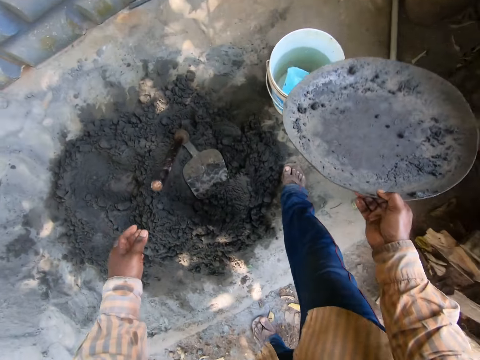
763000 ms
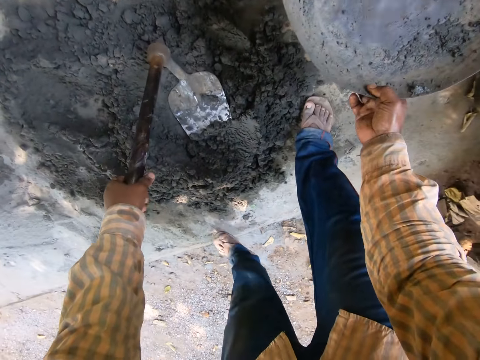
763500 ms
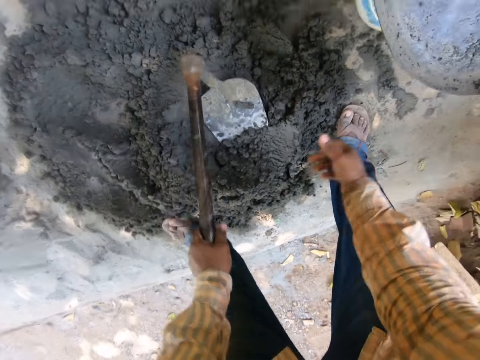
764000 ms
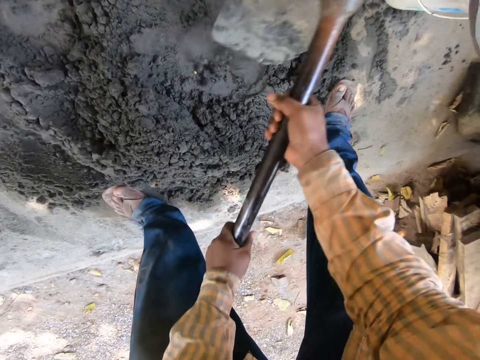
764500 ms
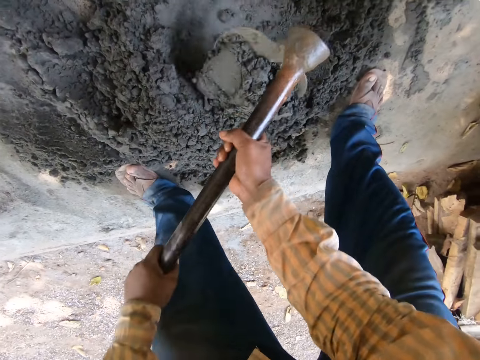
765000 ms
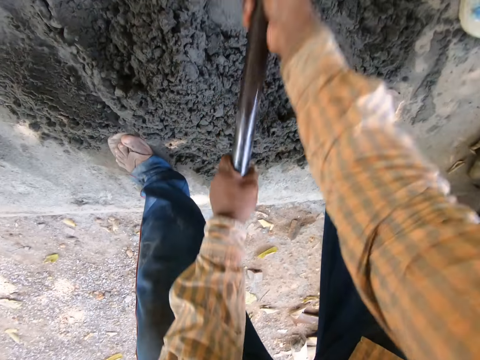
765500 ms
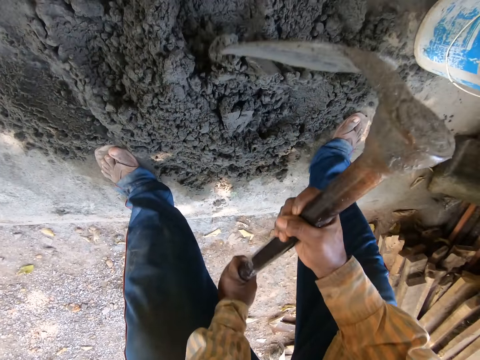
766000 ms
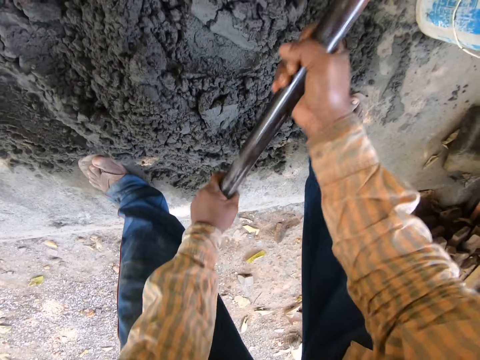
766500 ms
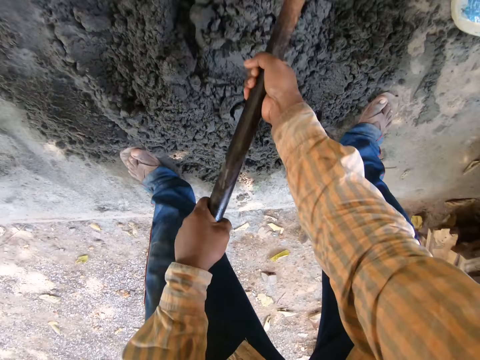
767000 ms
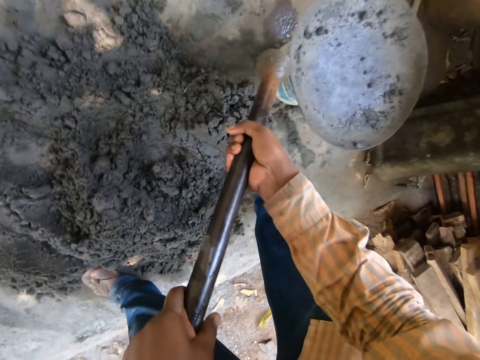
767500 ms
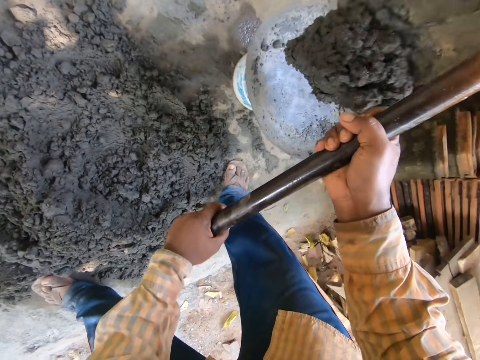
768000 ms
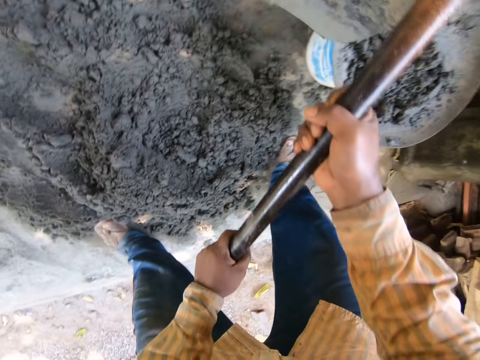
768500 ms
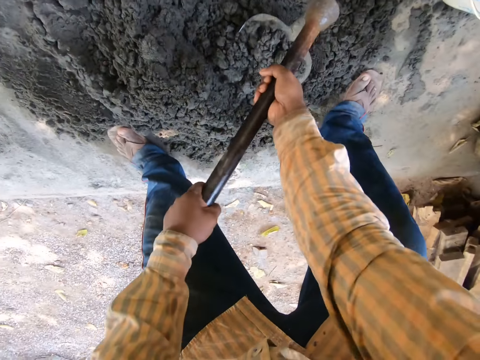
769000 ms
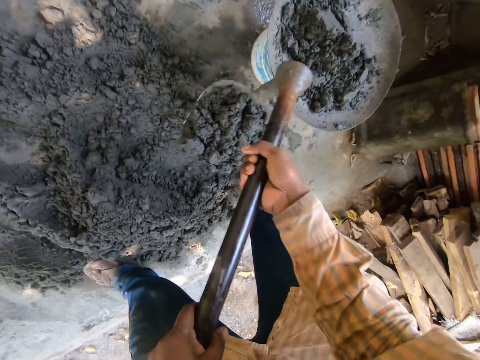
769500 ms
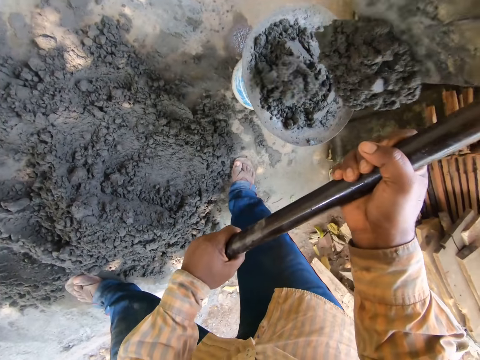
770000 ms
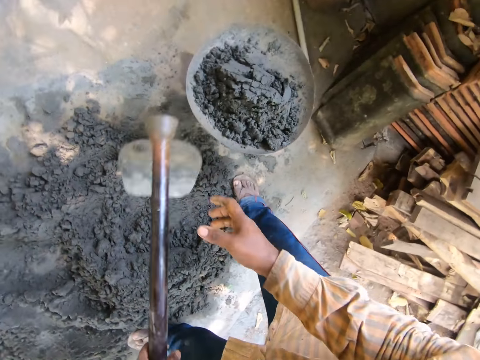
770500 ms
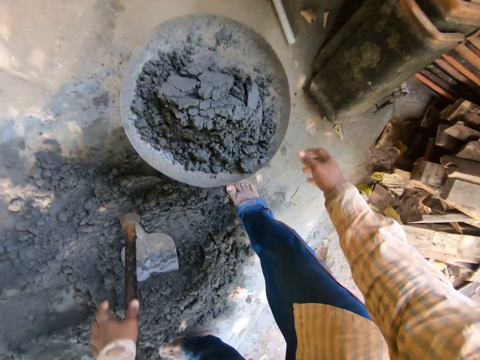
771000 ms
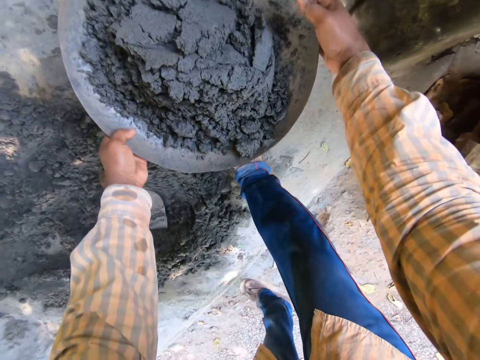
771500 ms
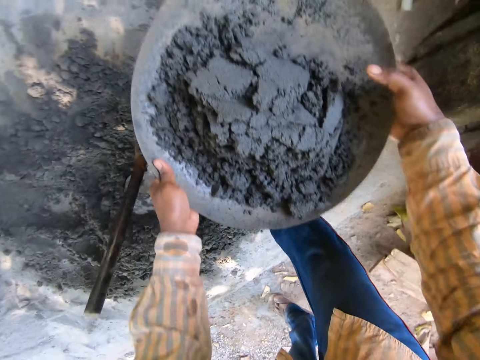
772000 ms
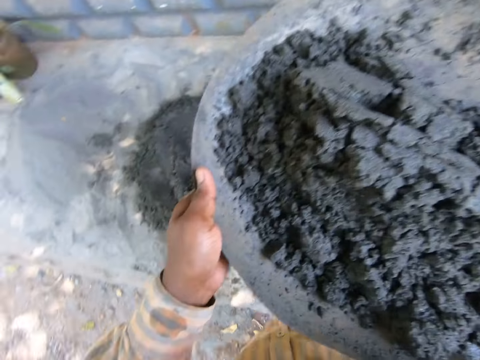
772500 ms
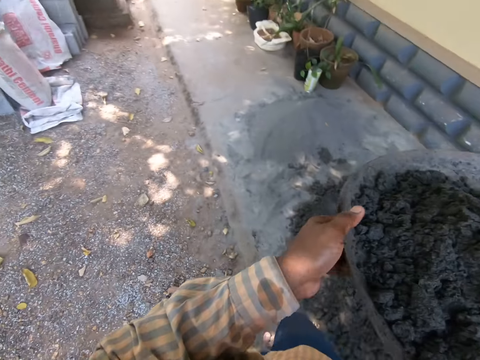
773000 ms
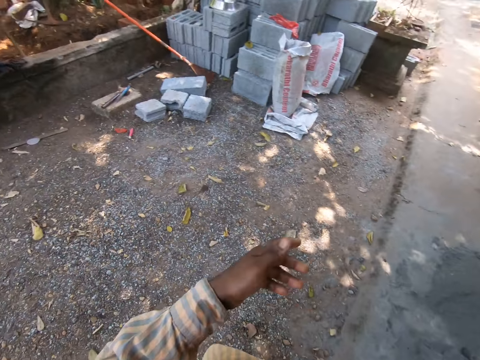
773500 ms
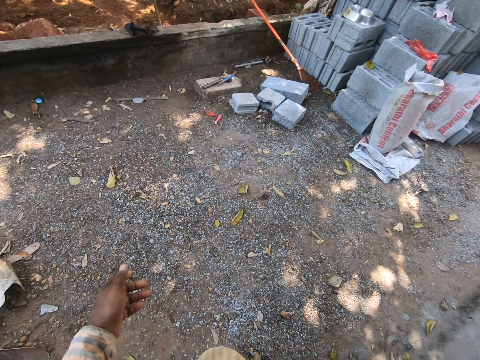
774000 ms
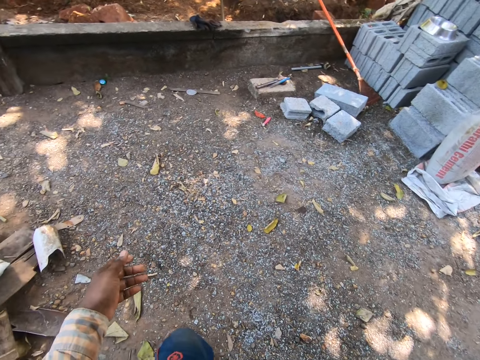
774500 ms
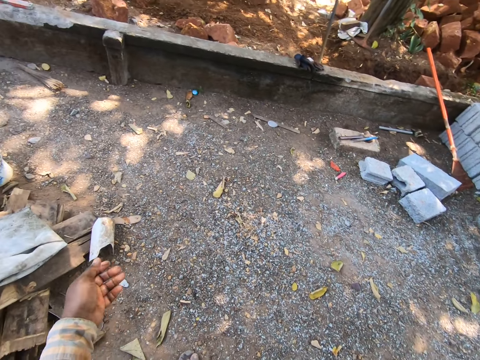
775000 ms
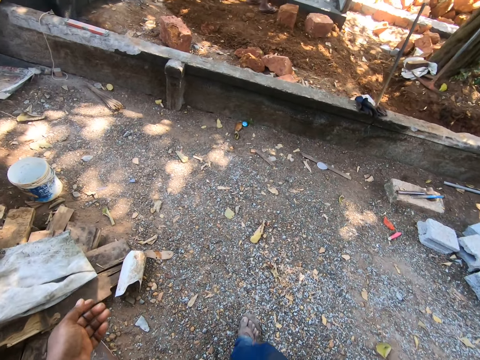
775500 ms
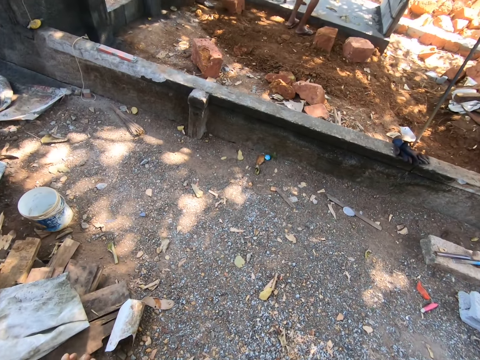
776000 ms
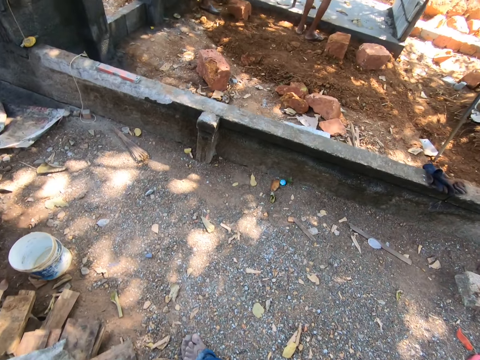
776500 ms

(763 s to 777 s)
The camera wearer places the head pan on the bucket on the ground with his right hand. He holds the hoe on the ground with his left hand. He holds the hoe on the ground with both hands. He mixes mortar on the ground with the hoe in both hands. He packs mortar from the ground with the hoe in both hands. He pours mortar into the head pan on the bucket with the hoe in both hands. He packs mortar from the ground with the hoe in both hands. He pours mortar into the head pan on the bucket with the hoe in both hands. He holds the hoe with his left hand. He drops the hoe on the ground with his left hand. He holds the head pan on the bucket with both hands. He picks up the head pan from the bucket with both hands. He carries a bucket with cement. He adjusts the head pan on his right hand with his left hand. He removes his left hand from the head pan in his right hand. He walks.

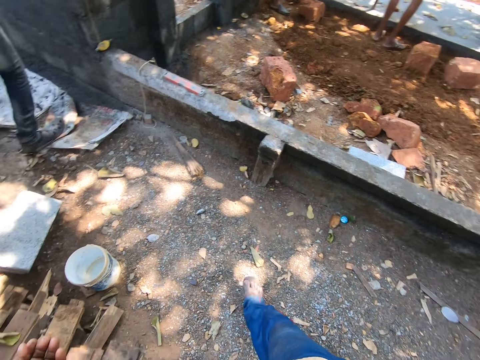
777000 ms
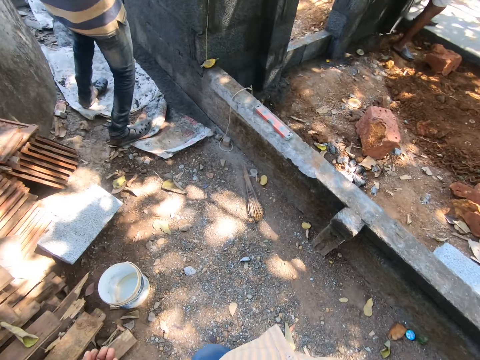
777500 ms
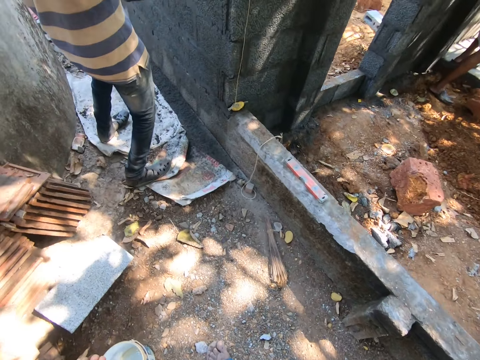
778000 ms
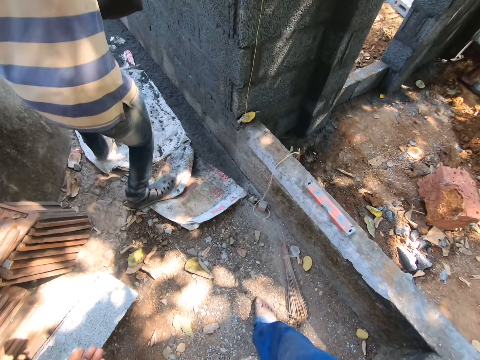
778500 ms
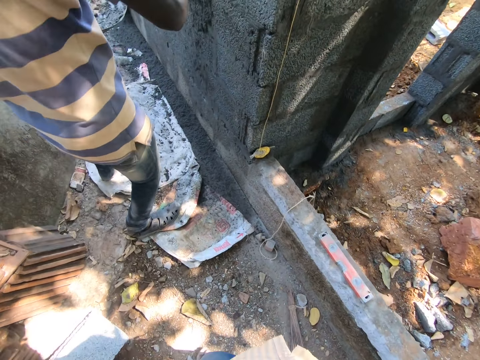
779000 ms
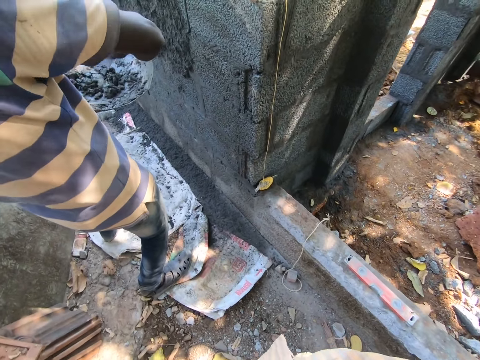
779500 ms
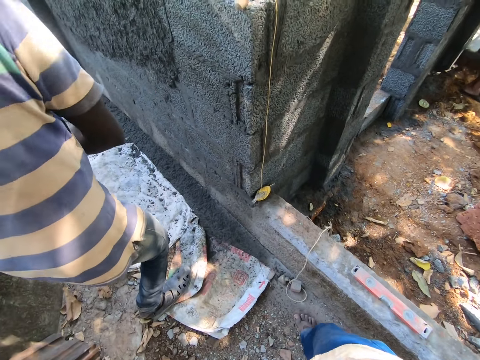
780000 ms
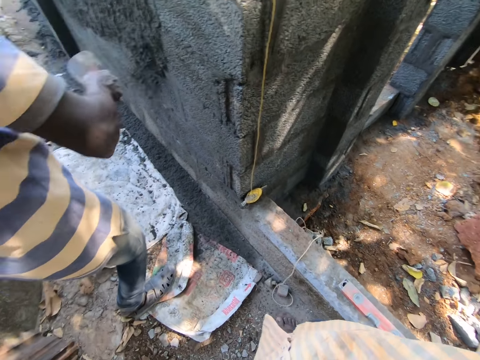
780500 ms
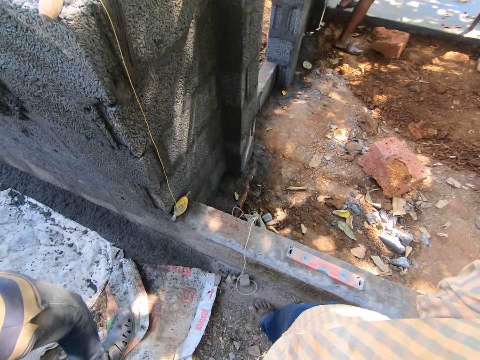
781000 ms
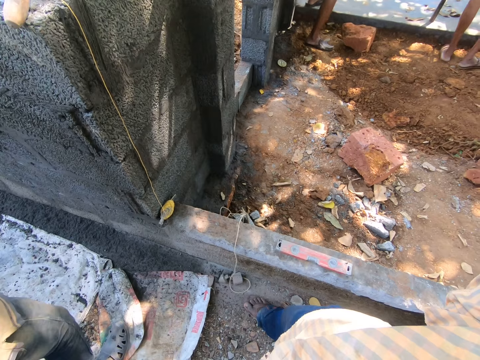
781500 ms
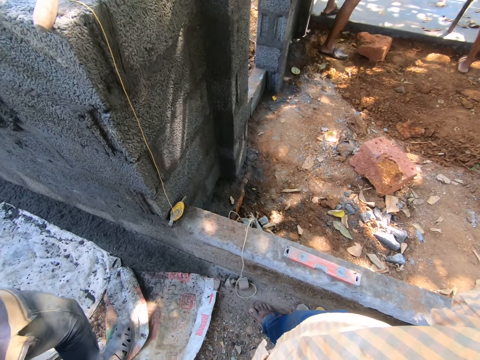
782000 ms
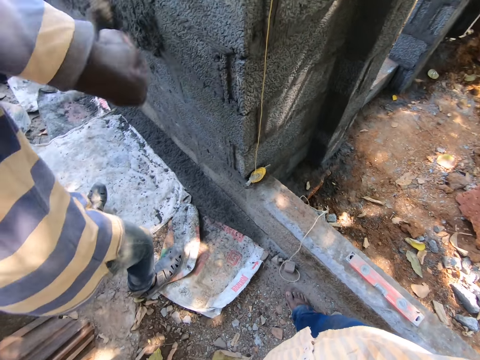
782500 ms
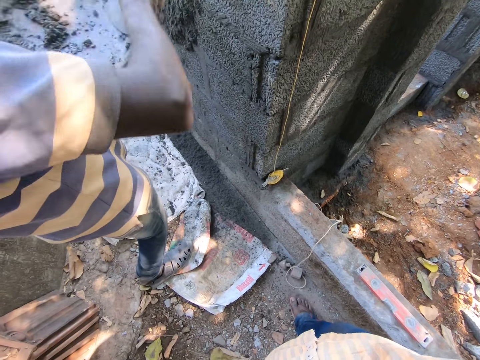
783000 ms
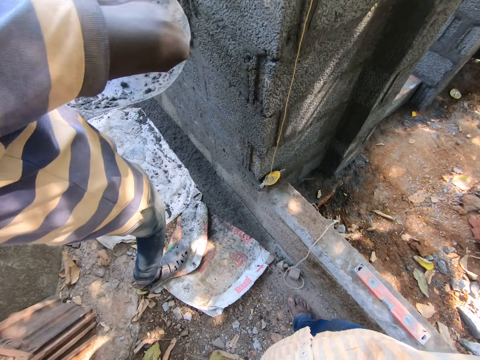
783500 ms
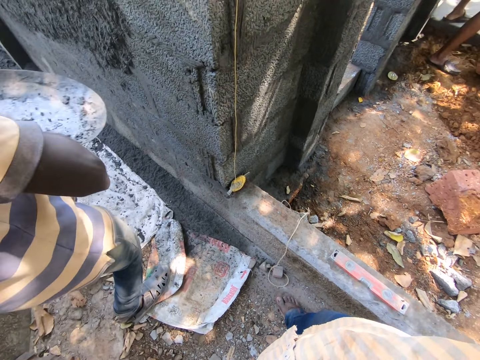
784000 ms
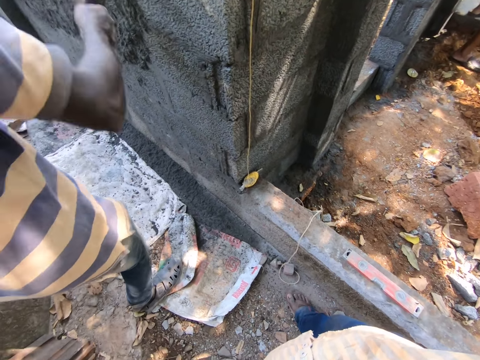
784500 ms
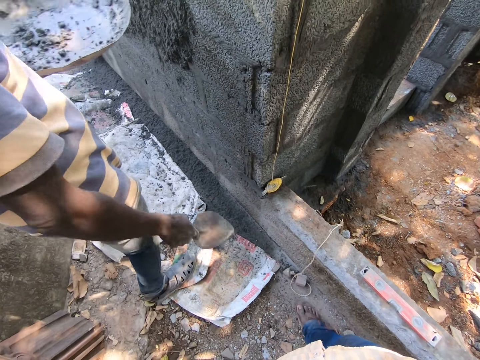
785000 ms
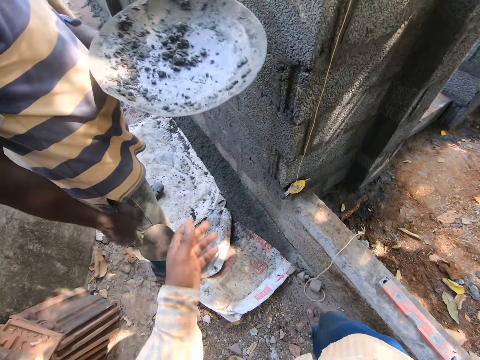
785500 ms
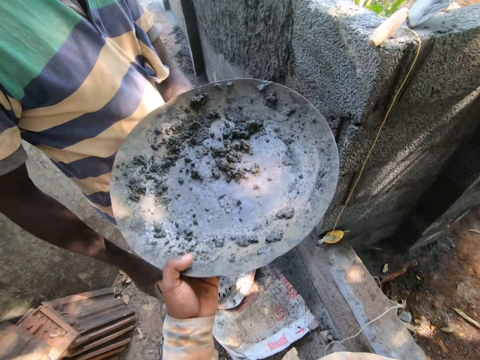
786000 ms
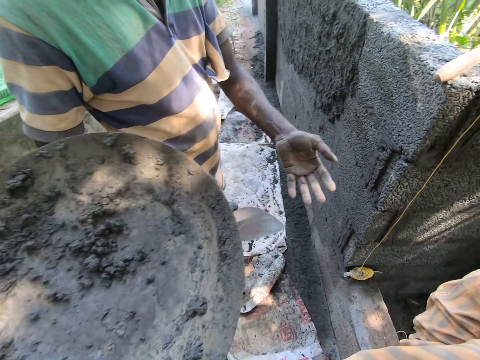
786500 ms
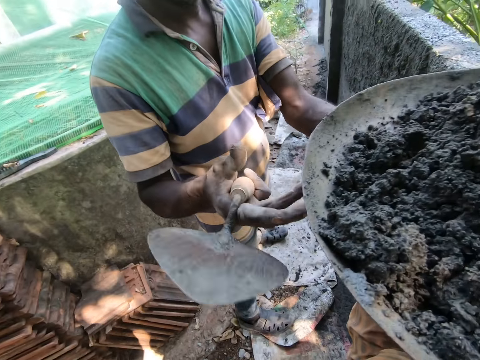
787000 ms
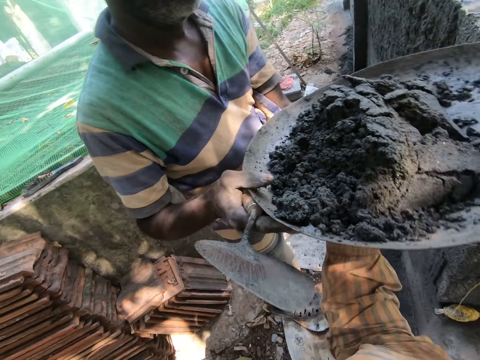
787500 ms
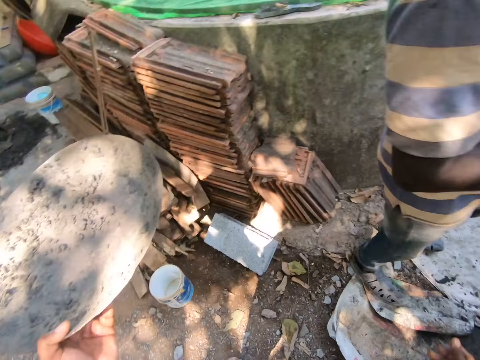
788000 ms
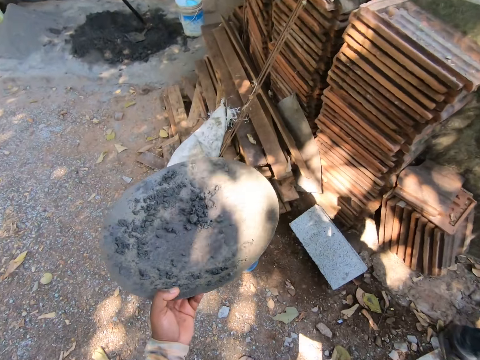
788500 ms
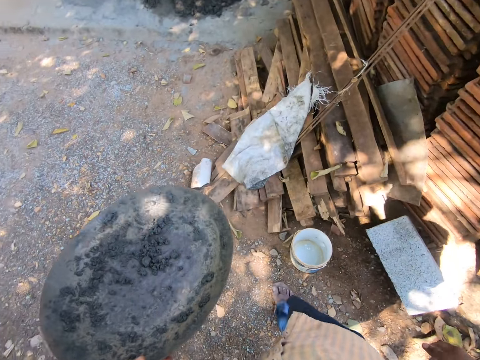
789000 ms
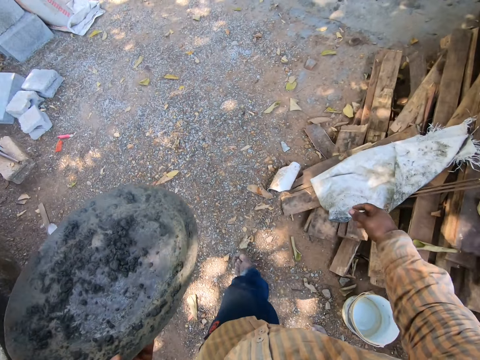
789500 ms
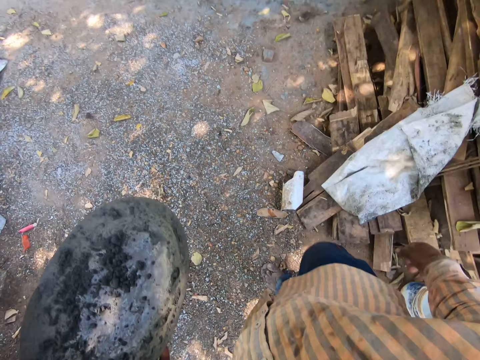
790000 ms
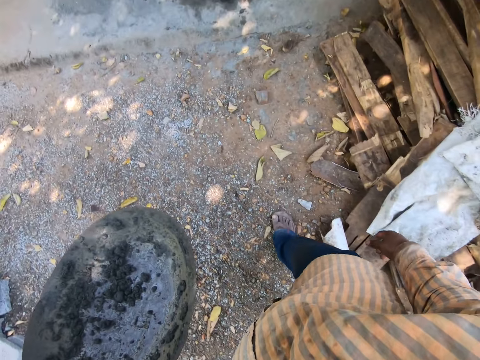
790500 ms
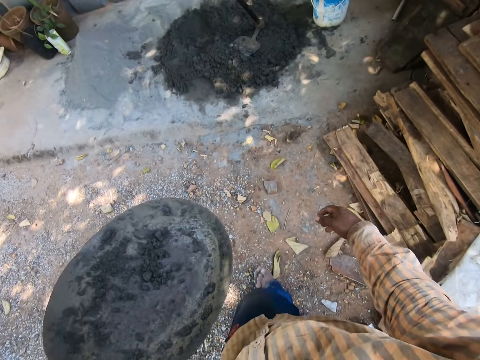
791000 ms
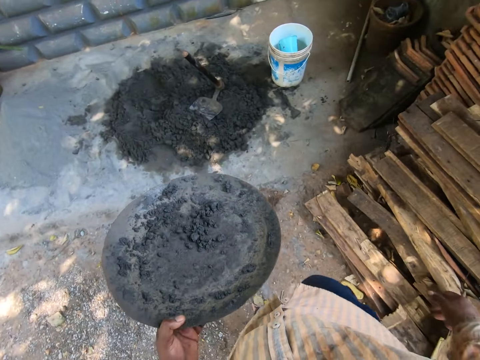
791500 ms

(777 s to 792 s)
A man packs mortar from the head pan with the hand trowel in his right hand. The man plasters the wall with mortar from the hand trowel in his right hand. The man packs mortar from the head pan in his left hand with the hand trowel in his right hand. The man plasters the wall with mortar from the hand trowel in his right hand. The camera wearer looks around. The man plasters the wall with mortar from the hand trowel in his right hand. The man packs mortar from the head pan in his left hand with the hand trowel in his right hand. The man plasters the wall with mortar from the hand trowel in his right hand. The camera wearer collects the head pan from the man with his left hand. The man collects the head pan from the camera wearer with both hands. The camera wearer walks.
